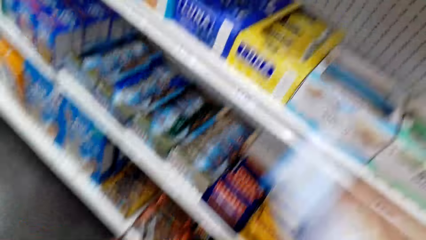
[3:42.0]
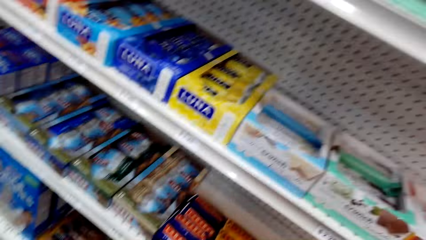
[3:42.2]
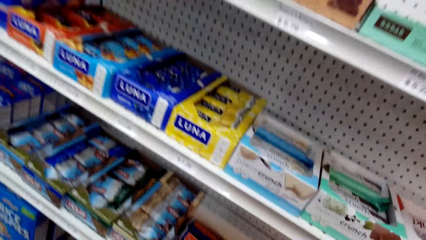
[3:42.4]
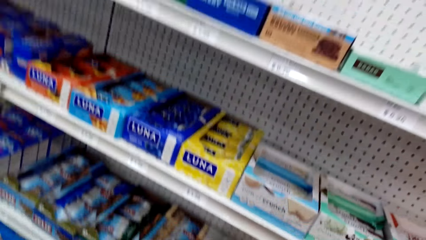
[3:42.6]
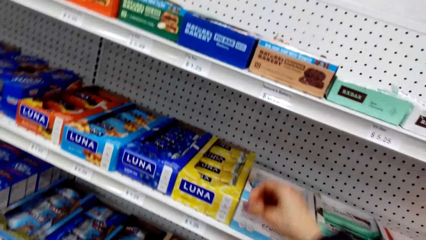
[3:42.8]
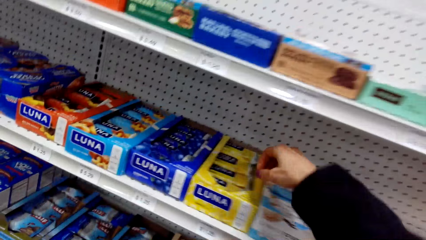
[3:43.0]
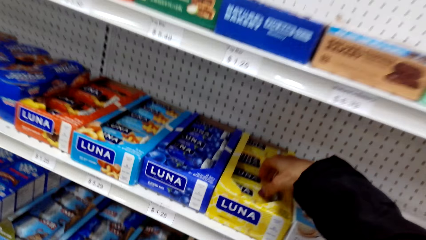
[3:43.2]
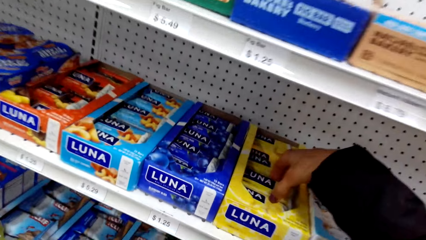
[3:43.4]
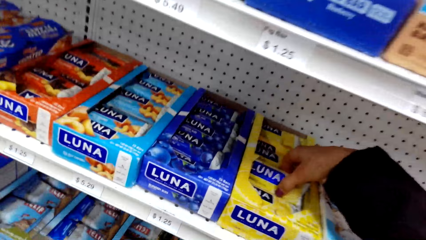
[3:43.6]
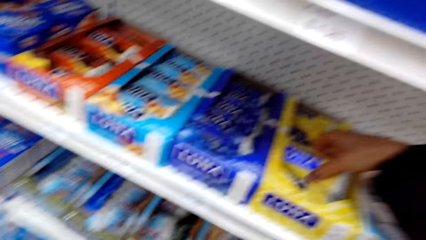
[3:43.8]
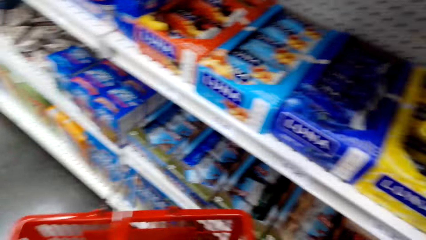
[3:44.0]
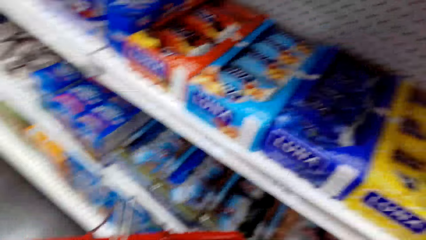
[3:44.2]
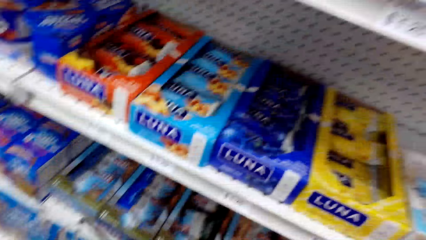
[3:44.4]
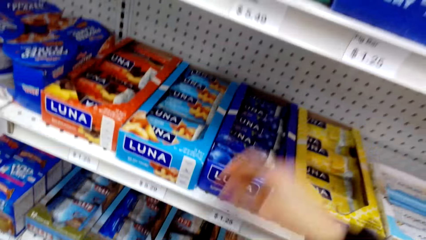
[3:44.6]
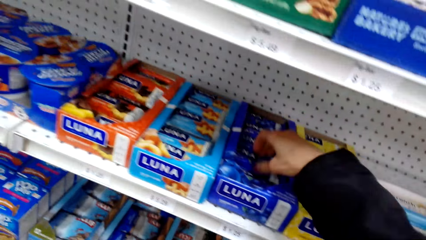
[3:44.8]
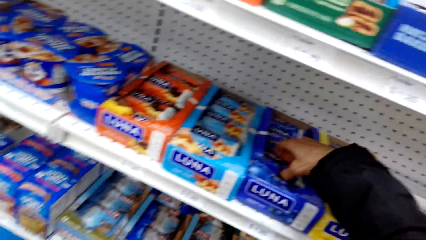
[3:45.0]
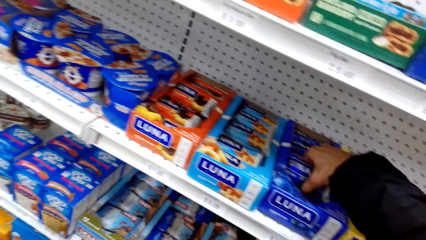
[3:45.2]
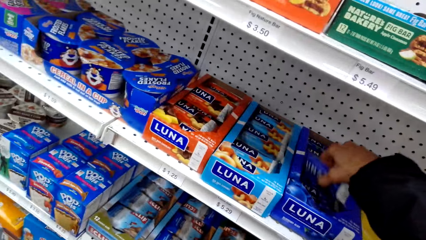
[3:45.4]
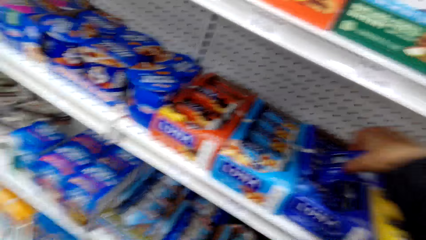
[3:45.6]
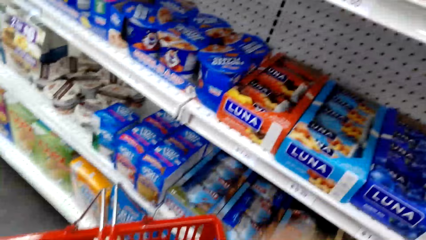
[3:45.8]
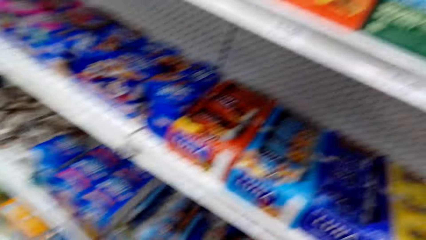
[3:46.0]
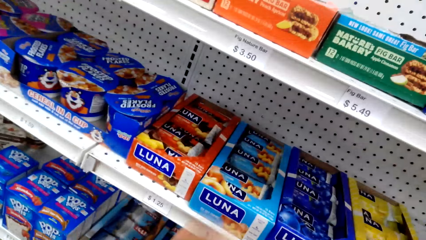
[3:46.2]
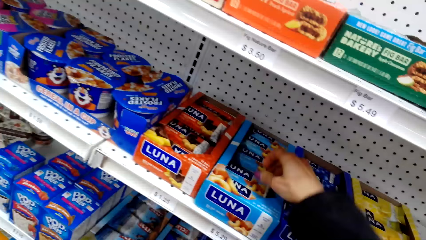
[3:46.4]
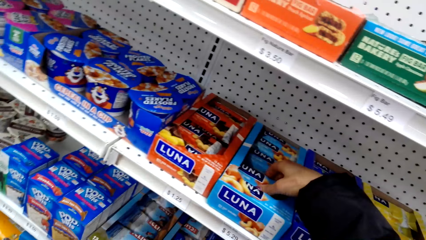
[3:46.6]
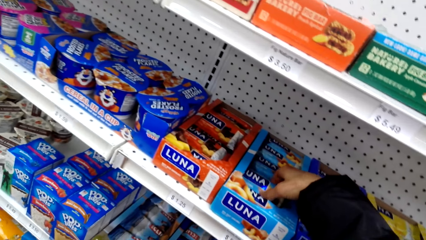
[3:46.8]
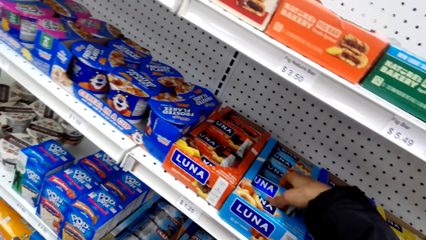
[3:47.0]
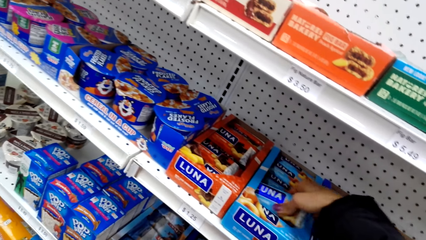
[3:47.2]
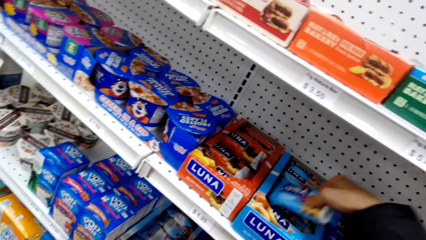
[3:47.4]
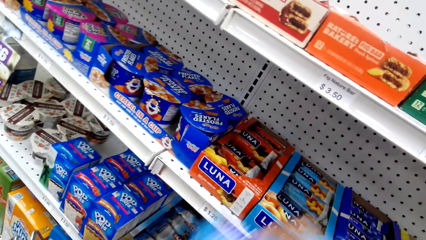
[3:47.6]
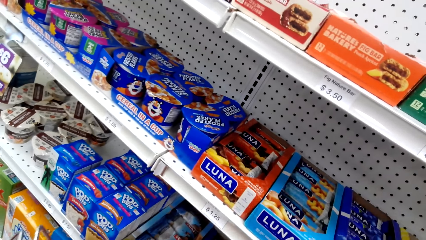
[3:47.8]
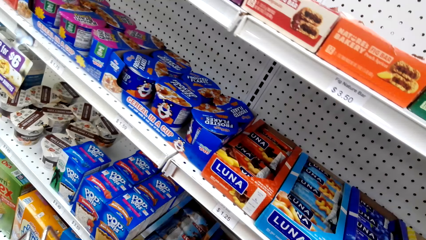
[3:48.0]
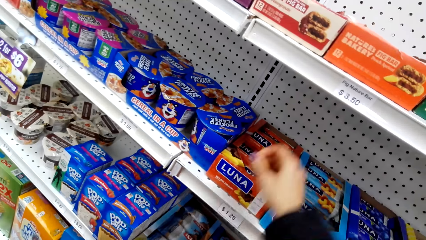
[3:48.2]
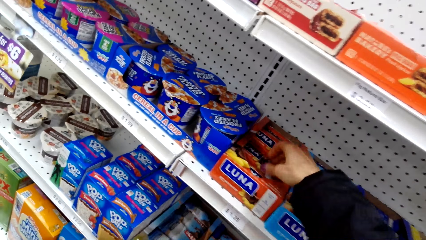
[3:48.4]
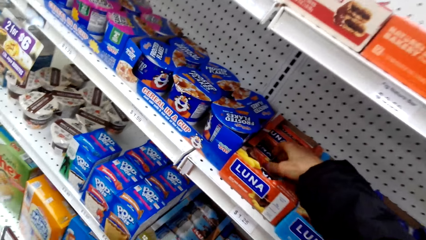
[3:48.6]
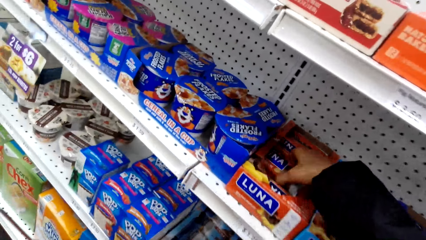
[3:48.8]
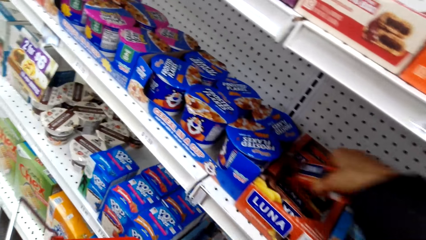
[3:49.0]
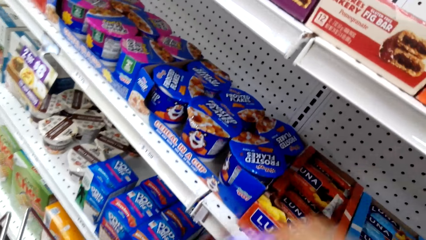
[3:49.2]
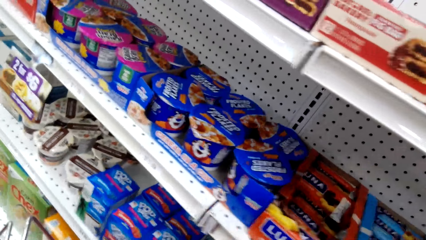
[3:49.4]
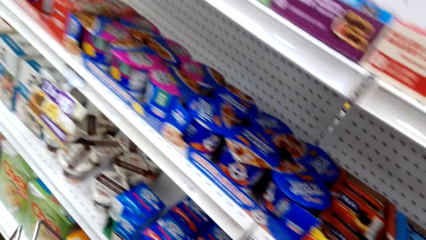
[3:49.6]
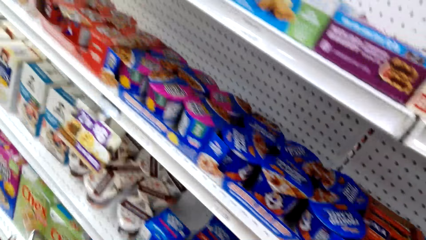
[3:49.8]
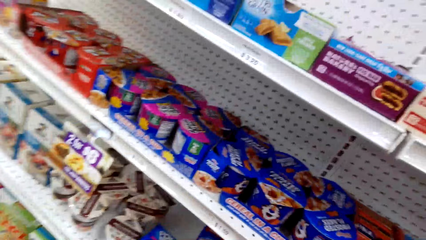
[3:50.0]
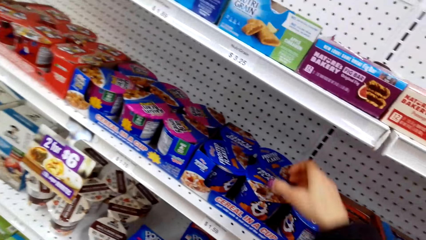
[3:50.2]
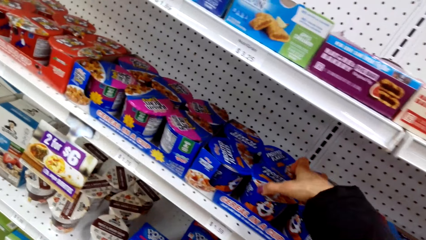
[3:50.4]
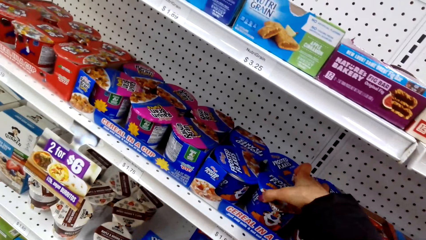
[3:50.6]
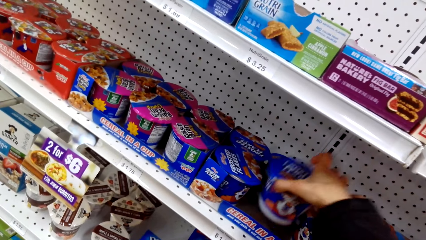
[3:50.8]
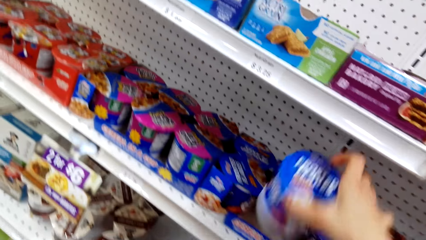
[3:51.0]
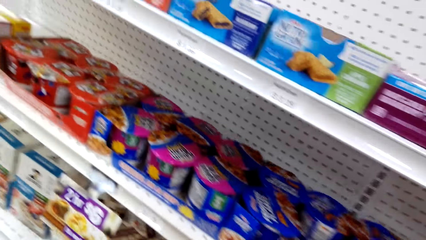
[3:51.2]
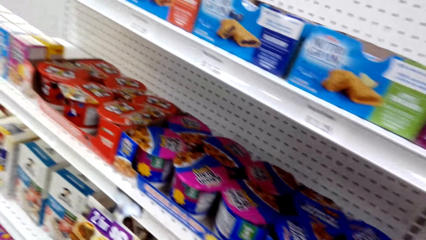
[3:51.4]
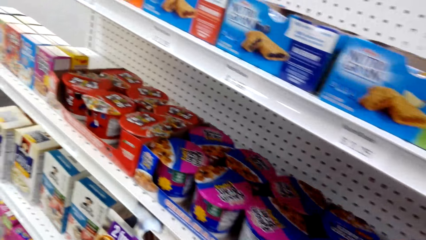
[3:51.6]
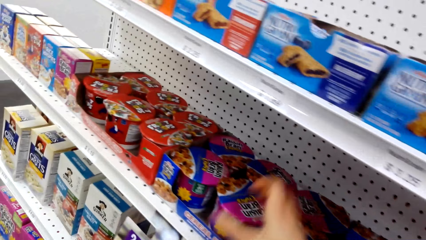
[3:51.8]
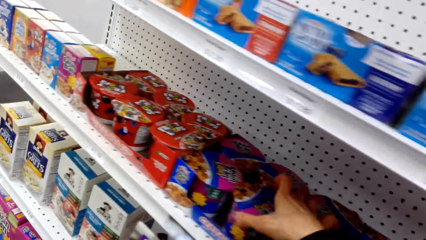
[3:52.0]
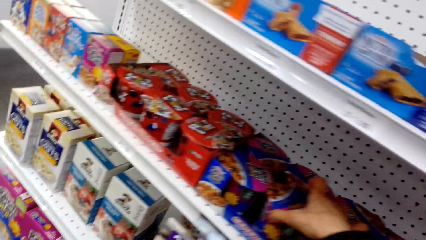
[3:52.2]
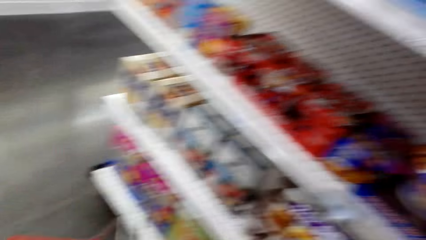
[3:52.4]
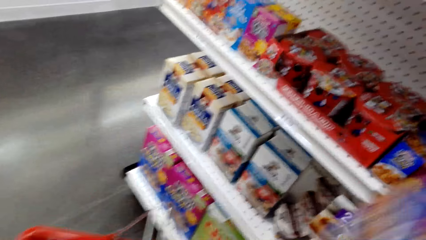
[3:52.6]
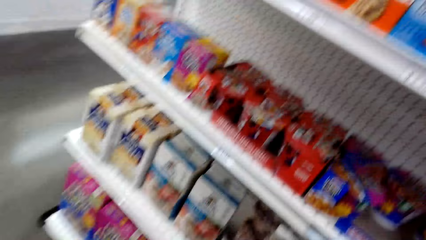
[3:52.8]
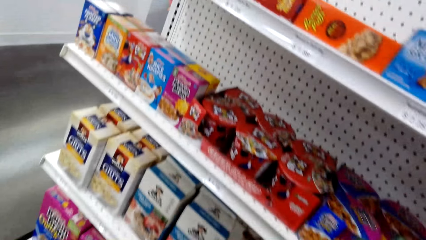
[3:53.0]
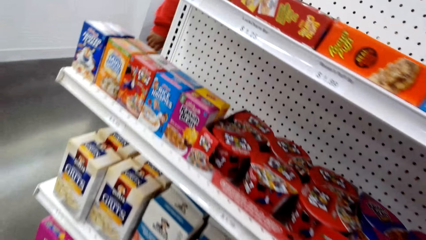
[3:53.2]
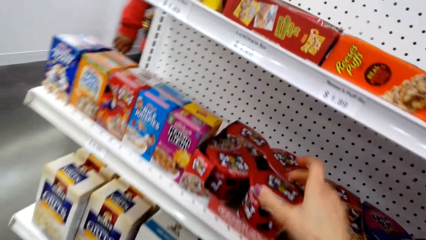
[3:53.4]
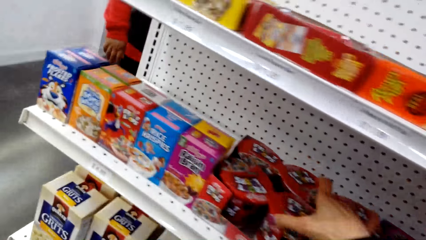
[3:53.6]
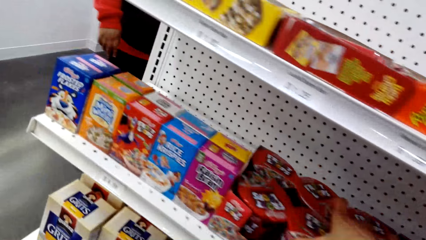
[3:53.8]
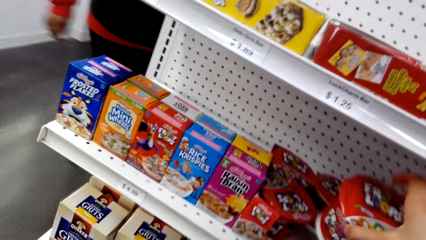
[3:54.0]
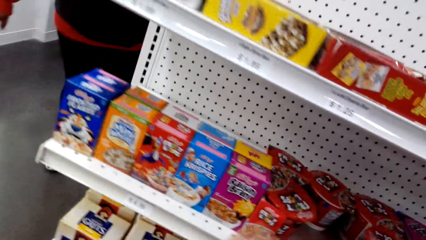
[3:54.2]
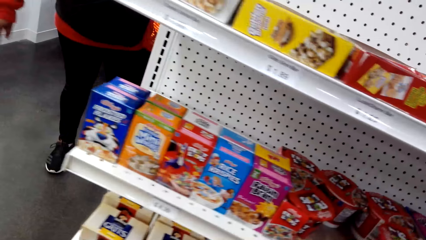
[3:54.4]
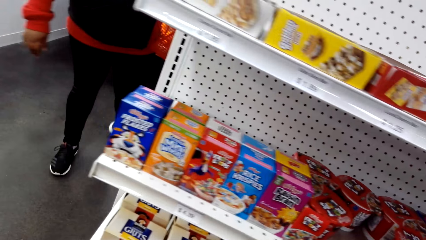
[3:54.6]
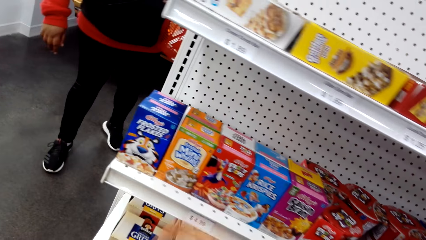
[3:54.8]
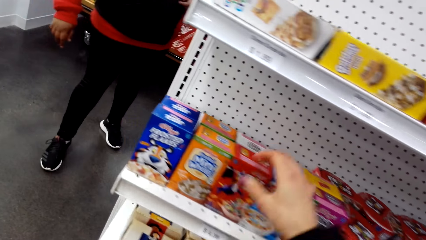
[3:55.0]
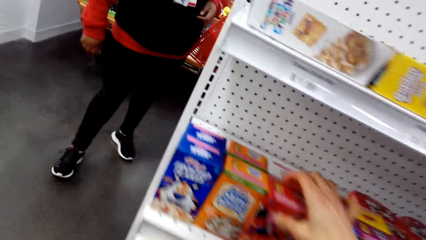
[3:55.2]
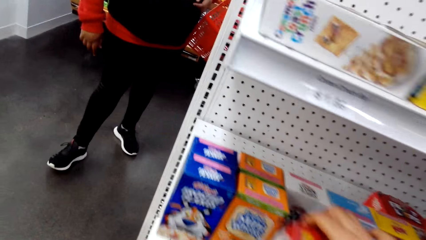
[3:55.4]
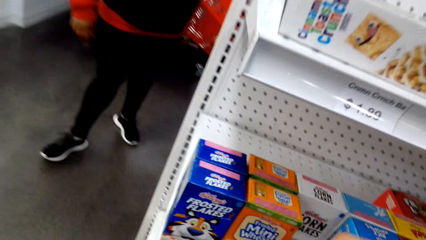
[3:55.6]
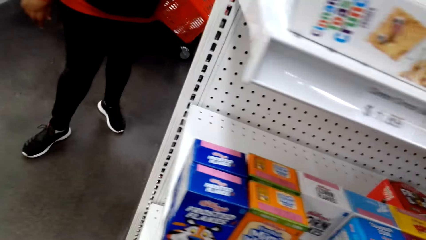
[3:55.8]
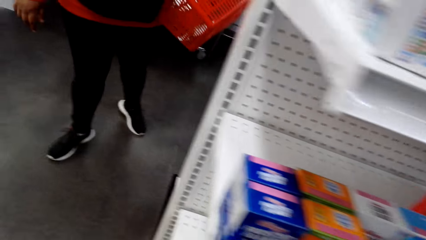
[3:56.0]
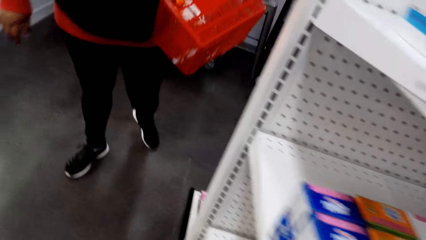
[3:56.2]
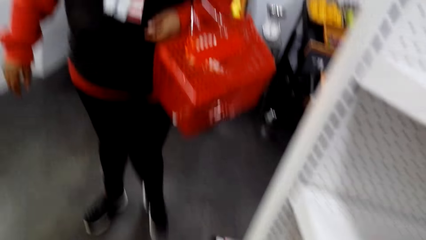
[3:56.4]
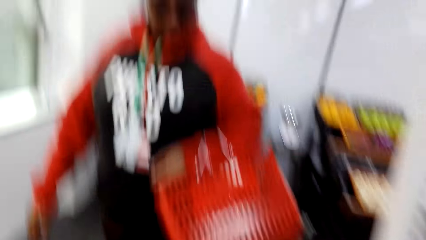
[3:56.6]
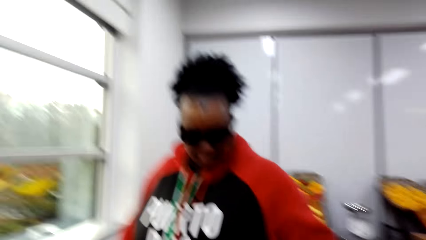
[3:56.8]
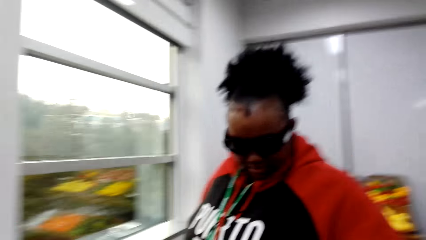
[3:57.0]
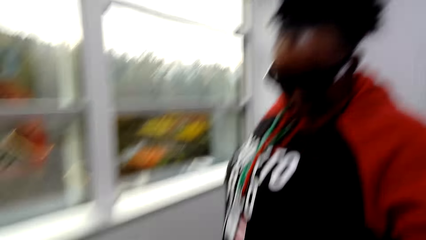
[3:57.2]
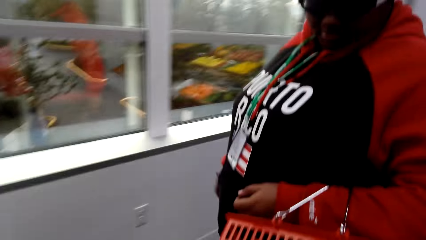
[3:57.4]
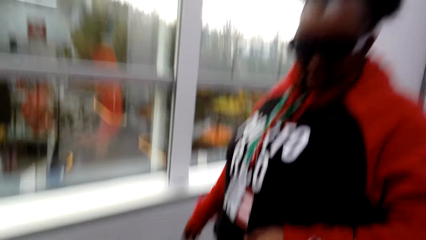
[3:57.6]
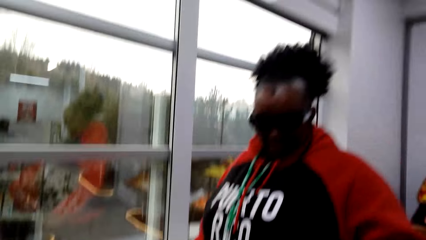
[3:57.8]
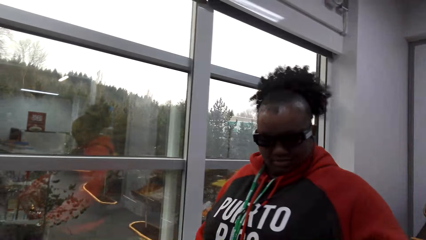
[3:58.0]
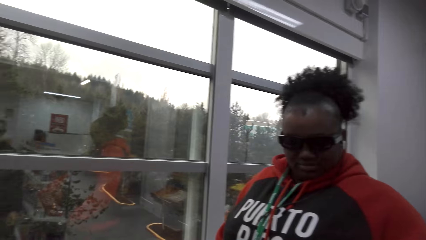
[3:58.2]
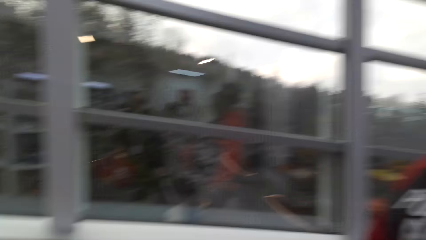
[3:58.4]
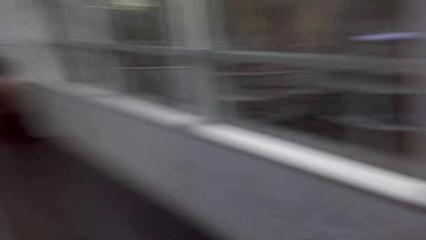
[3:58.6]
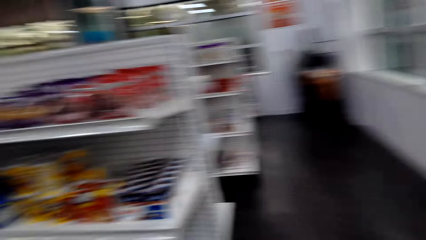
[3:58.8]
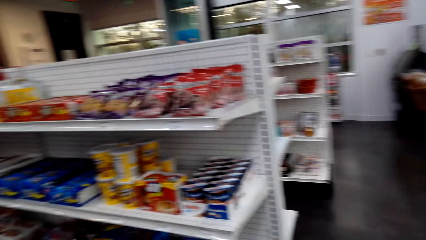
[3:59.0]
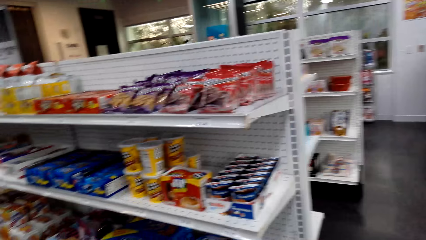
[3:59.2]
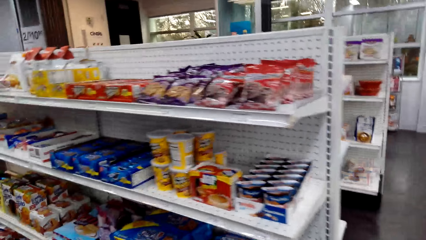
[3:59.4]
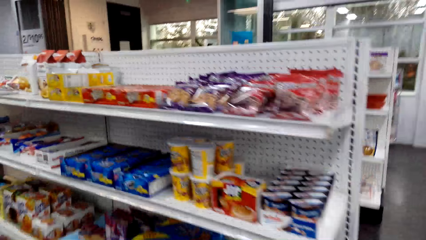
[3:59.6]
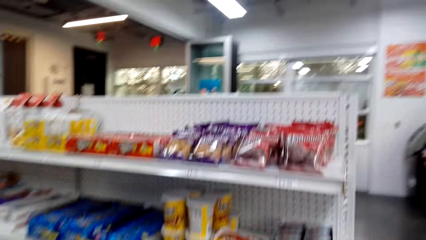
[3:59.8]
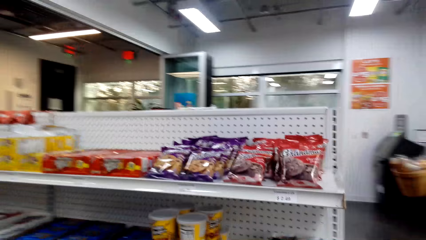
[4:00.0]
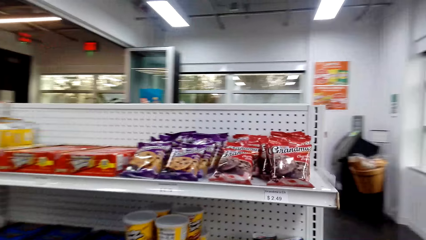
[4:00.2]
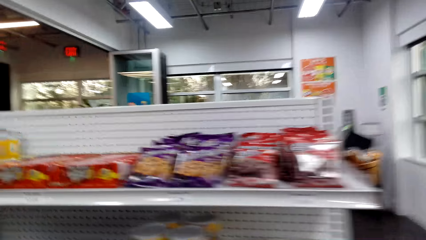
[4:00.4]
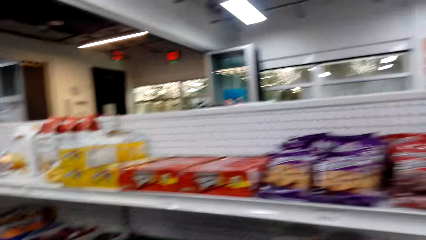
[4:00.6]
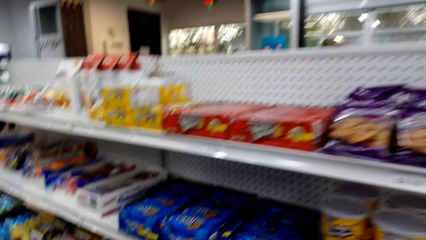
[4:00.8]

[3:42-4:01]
The camera wearer picks Luna from the box. They pick Frosted Flakes from the shelf. A woman walks with a shopping basket from the other side. The camera wearer walks around.
